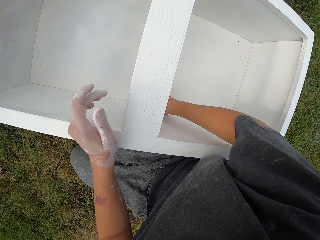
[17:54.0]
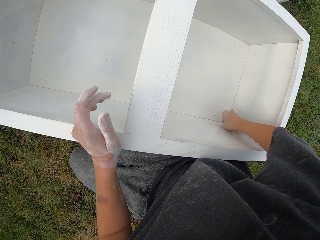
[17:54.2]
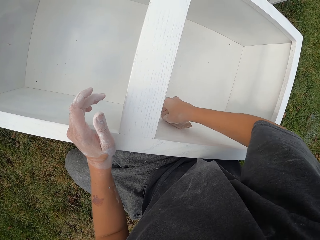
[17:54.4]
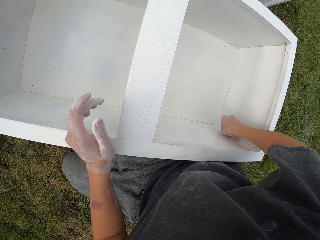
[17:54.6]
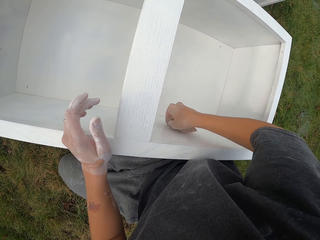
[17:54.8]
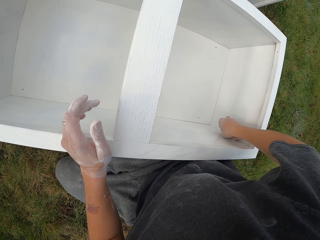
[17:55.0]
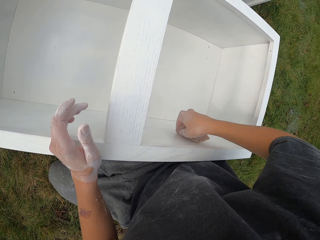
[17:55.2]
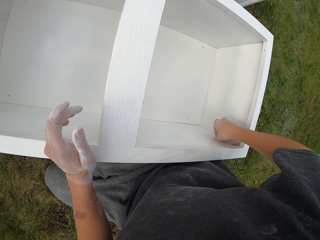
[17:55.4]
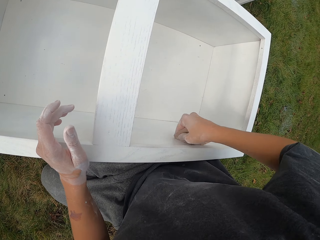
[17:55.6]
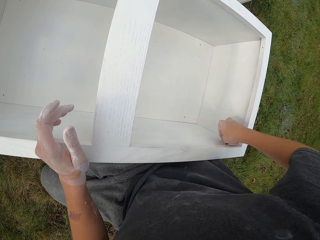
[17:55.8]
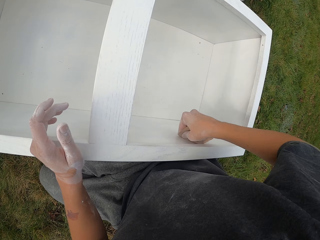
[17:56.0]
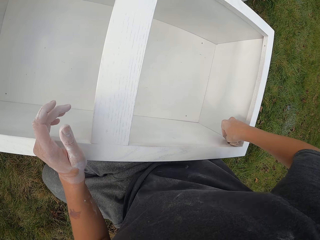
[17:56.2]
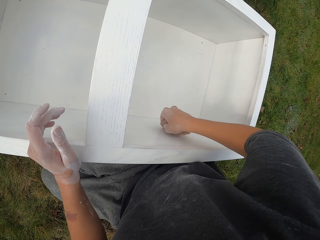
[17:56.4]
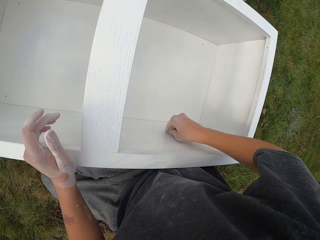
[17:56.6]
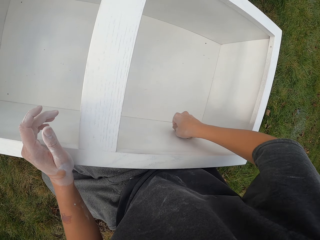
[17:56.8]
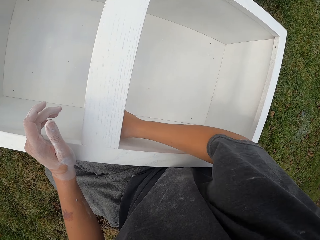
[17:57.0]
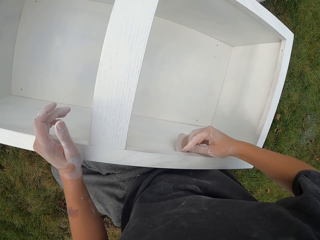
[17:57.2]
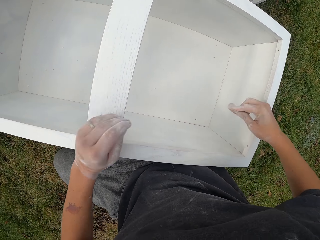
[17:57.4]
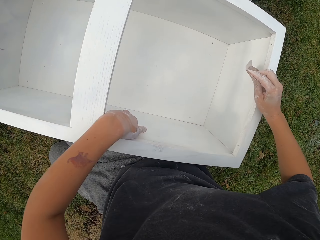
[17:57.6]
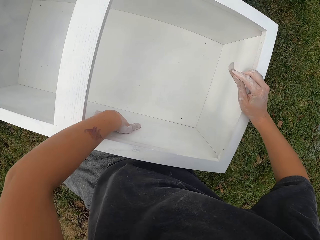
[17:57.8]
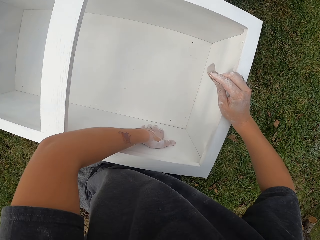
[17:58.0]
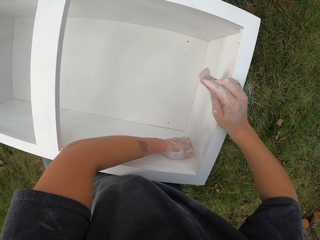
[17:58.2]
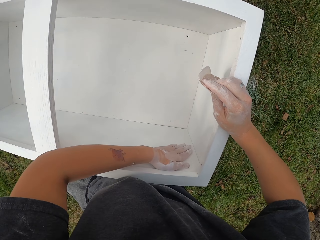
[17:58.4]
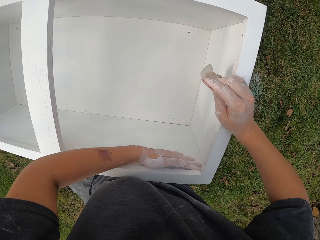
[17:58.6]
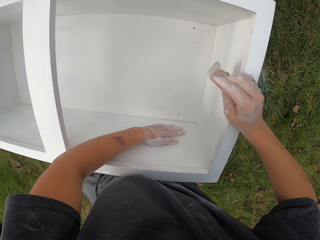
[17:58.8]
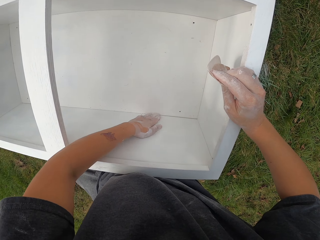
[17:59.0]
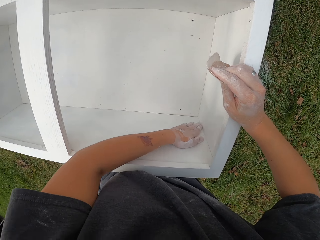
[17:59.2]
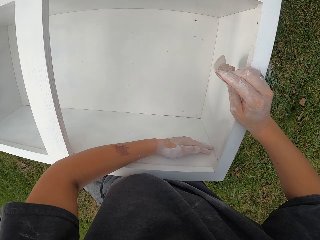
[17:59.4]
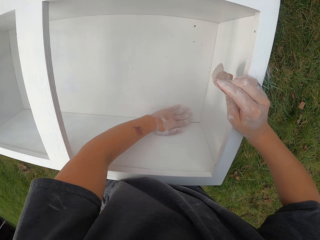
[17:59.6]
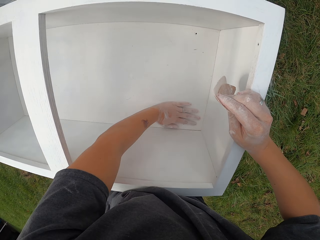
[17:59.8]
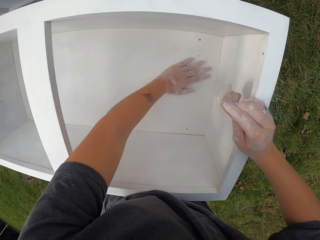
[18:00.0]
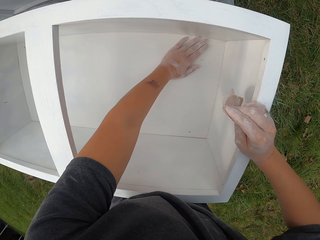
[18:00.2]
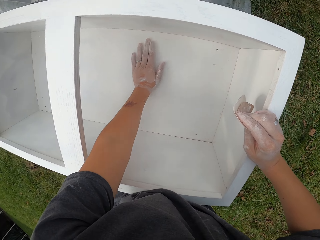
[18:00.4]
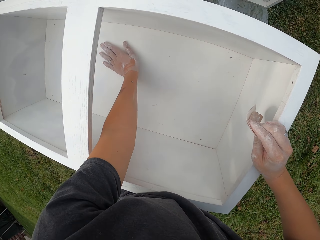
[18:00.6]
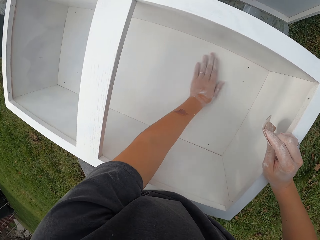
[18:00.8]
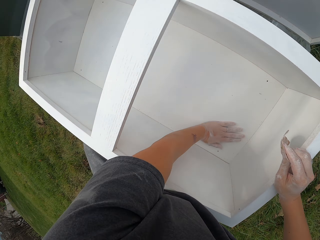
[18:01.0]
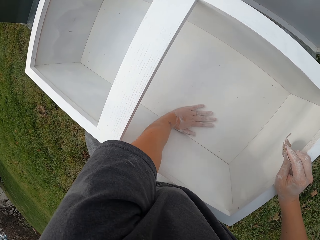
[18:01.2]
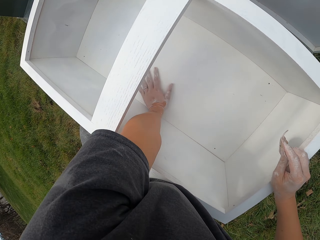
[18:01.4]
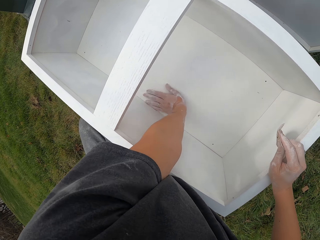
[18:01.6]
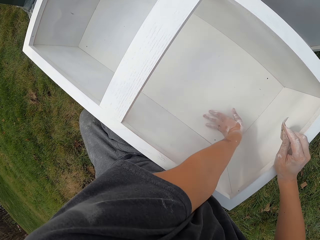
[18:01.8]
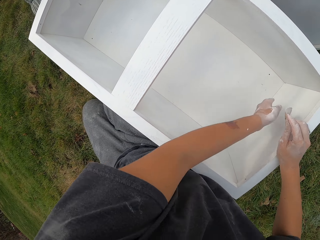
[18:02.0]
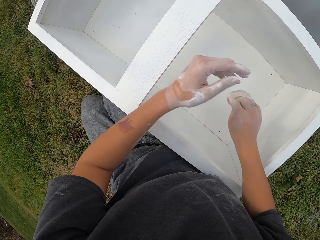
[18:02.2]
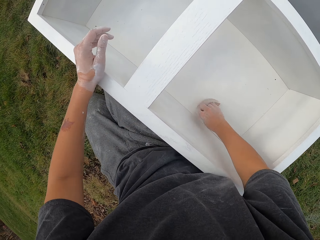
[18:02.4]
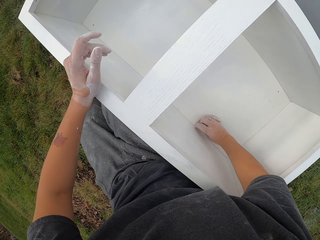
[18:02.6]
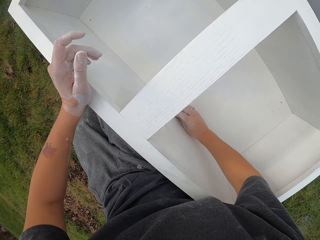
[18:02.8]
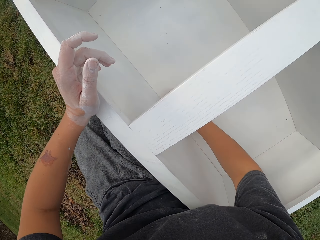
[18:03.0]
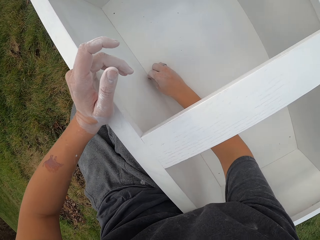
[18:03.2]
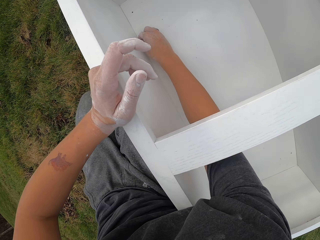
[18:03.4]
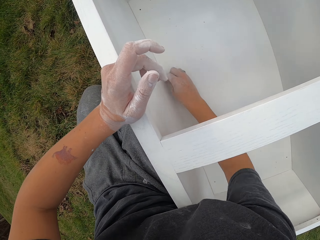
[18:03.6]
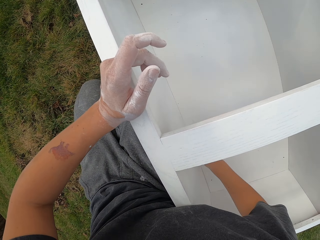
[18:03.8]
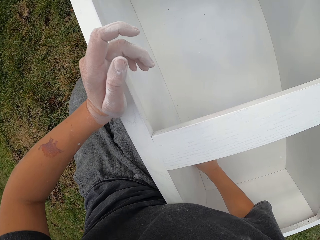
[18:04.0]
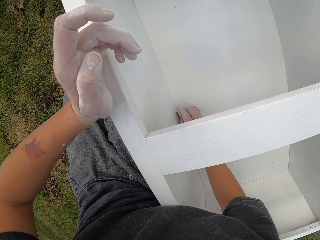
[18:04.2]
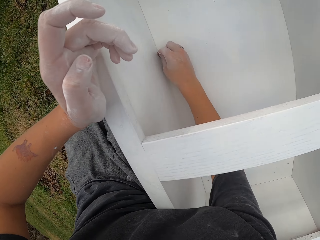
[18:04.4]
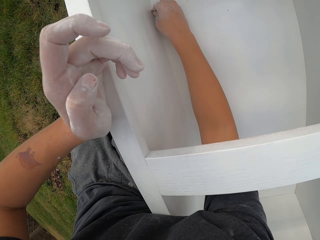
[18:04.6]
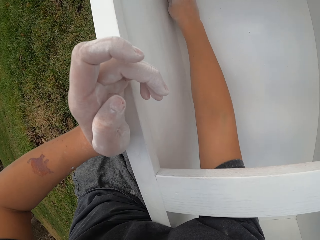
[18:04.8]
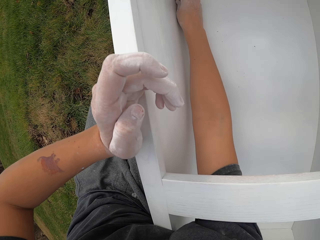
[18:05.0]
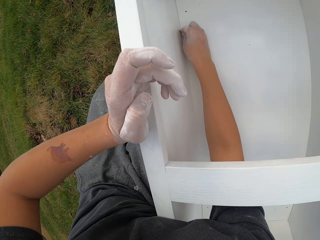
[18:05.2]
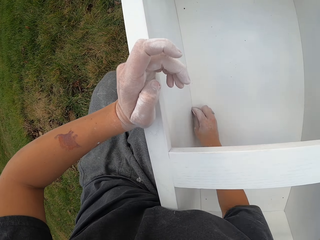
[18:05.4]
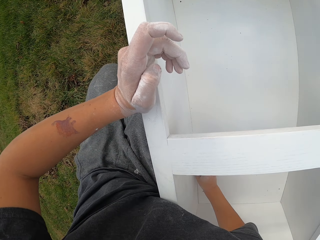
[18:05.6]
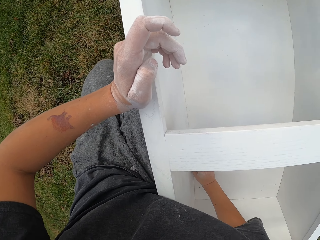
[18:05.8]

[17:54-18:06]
The camera wearer lifts the sandpaper. They wipe the drawer with the hand. They touch the structure with the left hand. They smoothen the structure with the sandpaper.

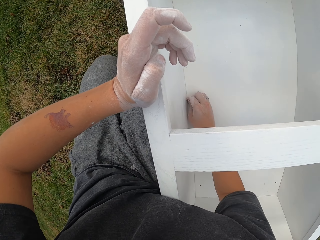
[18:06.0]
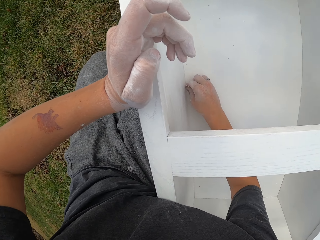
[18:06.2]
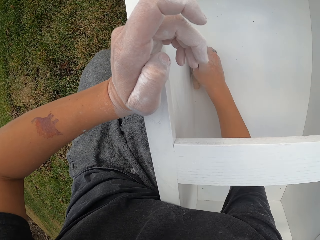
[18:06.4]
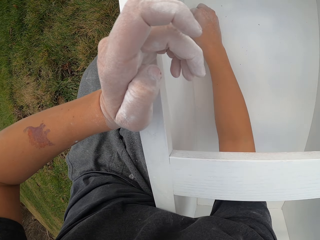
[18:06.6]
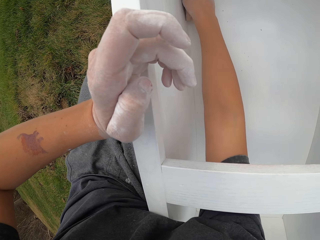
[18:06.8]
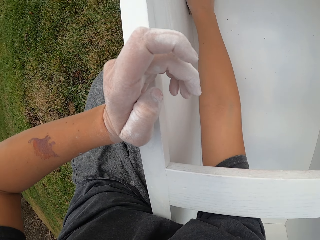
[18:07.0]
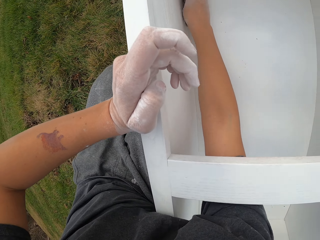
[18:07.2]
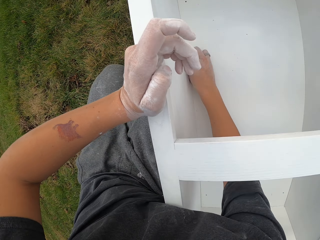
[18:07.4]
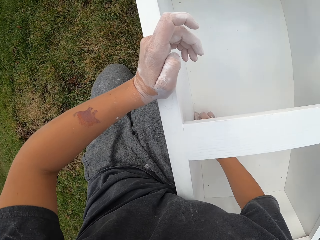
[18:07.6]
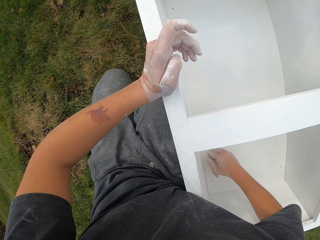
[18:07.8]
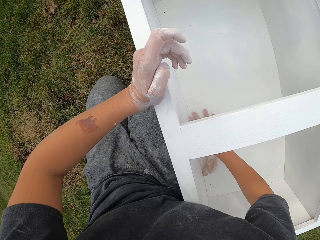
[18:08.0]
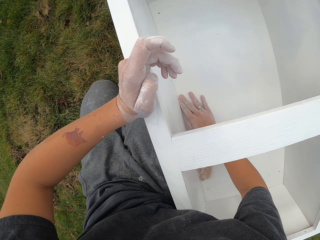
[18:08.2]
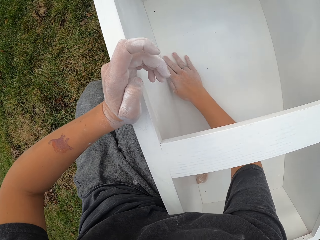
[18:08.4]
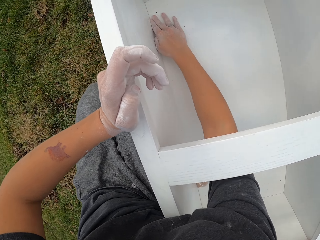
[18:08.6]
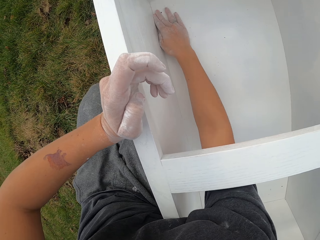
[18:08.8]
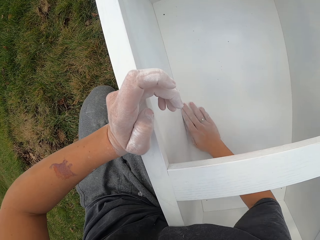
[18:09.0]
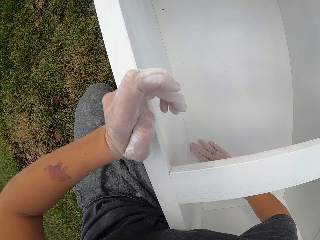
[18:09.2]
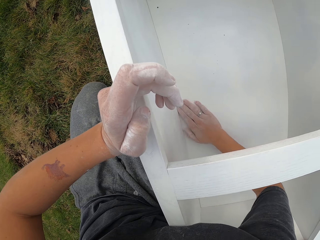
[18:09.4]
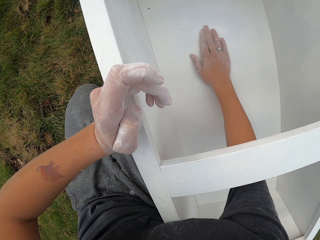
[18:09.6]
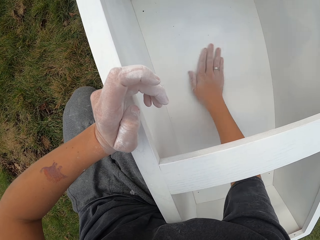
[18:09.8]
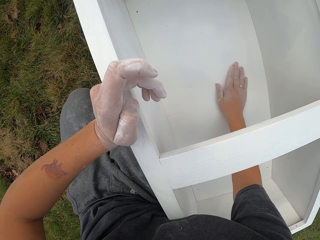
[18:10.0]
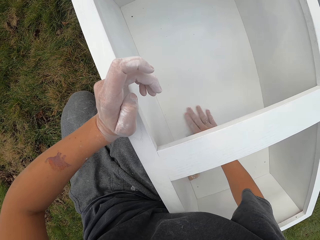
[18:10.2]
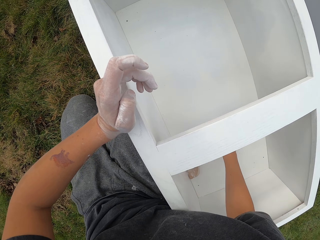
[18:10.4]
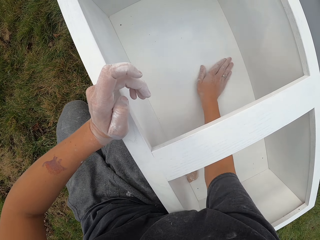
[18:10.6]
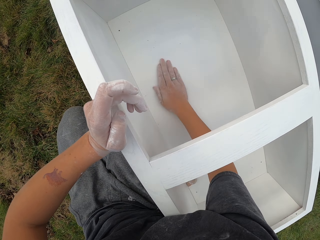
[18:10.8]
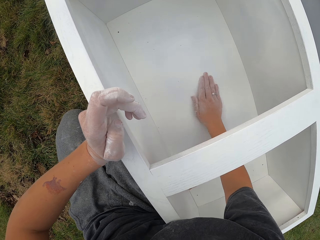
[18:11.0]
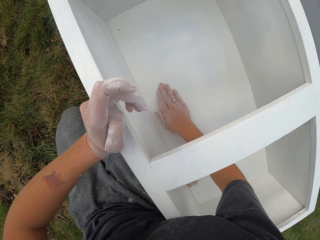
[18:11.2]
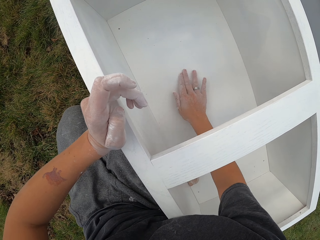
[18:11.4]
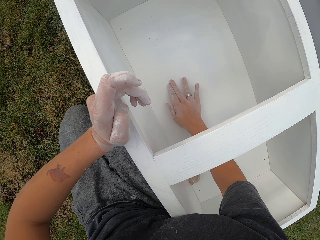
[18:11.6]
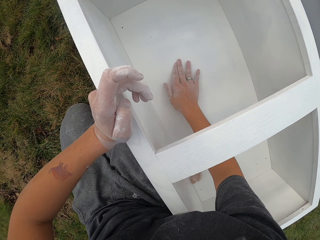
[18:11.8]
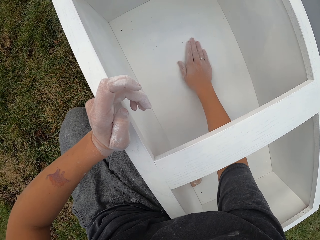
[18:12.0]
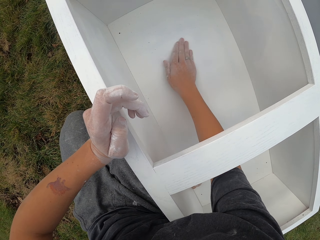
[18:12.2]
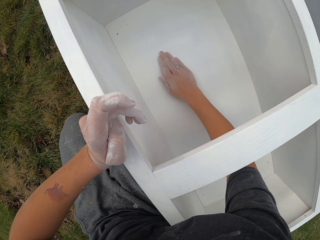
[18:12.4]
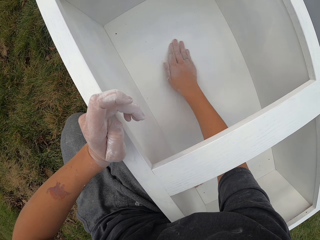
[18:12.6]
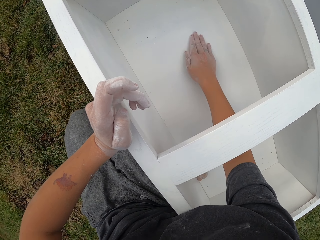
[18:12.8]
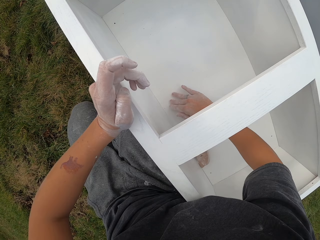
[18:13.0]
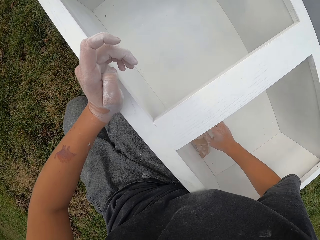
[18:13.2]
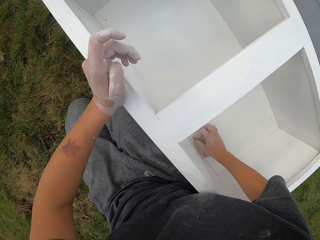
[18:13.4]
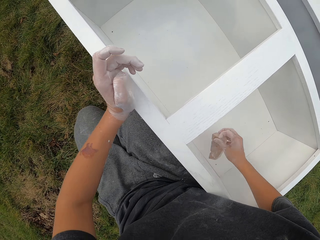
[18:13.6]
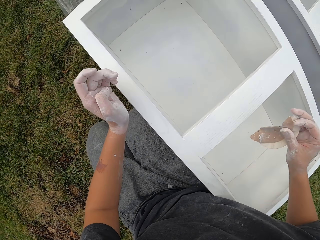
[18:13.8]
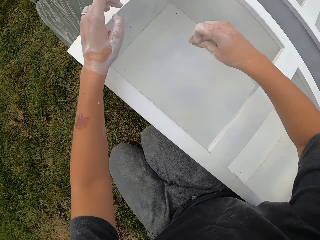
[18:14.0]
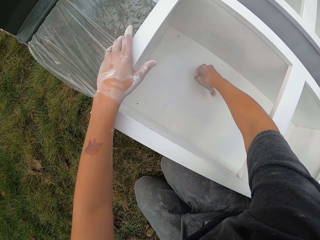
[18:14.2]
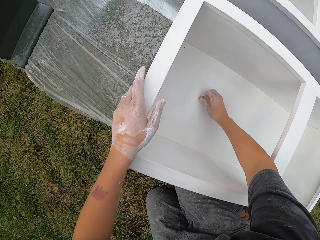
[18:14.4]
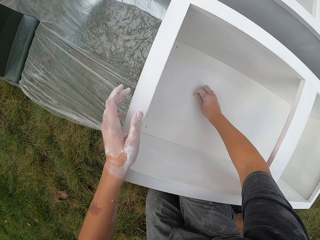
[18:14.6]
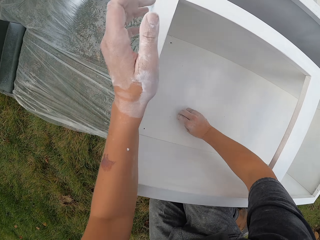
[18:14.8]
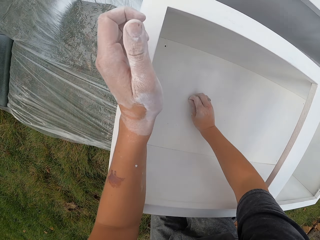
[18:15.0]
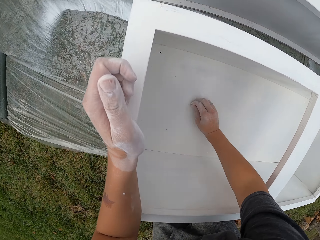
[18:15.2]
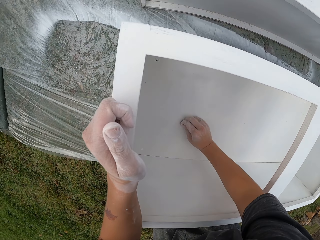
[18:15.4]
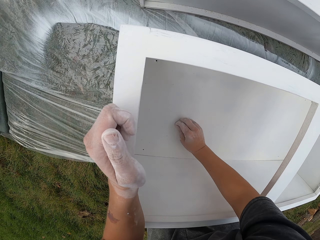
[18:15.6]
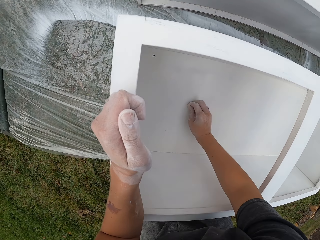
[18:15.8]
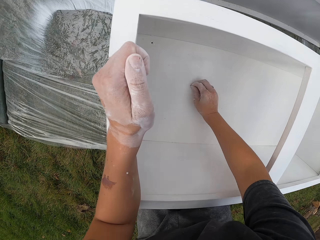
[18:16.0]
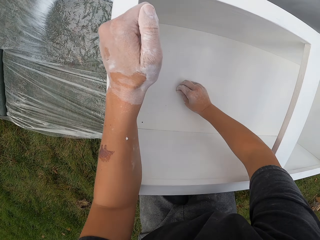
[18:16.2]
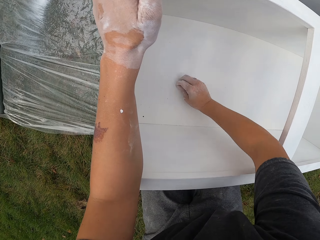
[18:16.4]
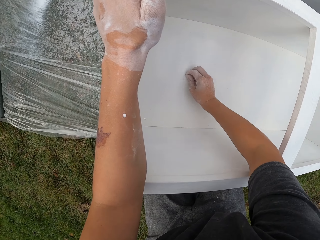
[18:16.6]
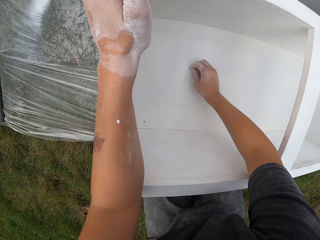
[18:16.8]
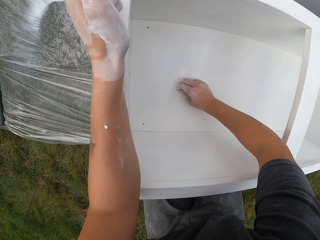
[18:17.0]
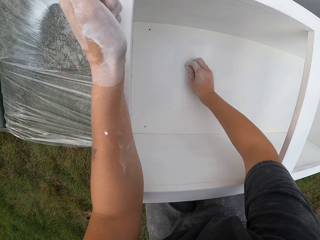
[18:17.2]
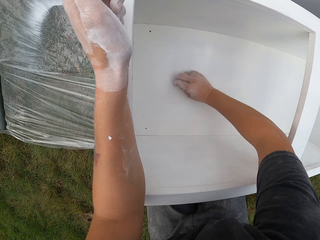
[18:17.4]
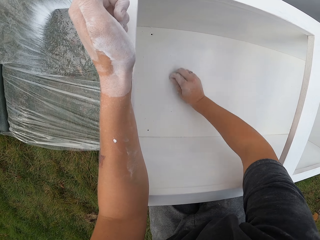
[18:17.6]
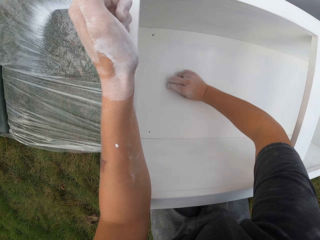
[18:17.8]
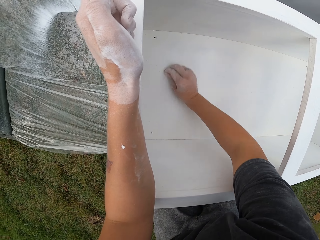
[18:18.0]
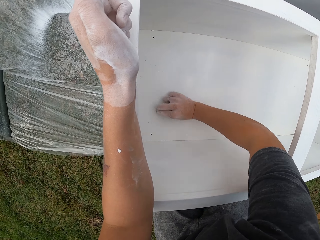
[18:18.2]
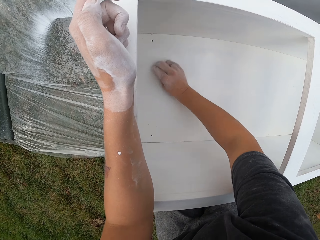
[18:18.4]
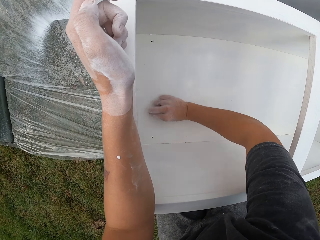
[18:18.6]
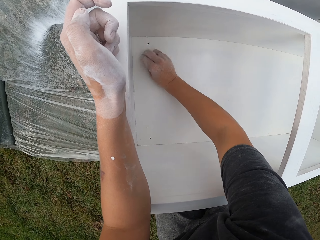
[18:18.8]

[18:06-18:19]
The camera wearer touches the structure with the right hand. They wipe the drawer with the hand. They lift the sandpaper. They smoothen the structure with the sandpaper.
